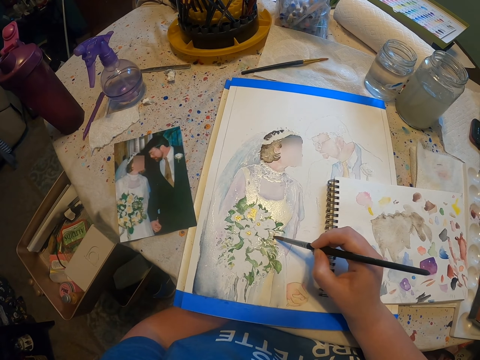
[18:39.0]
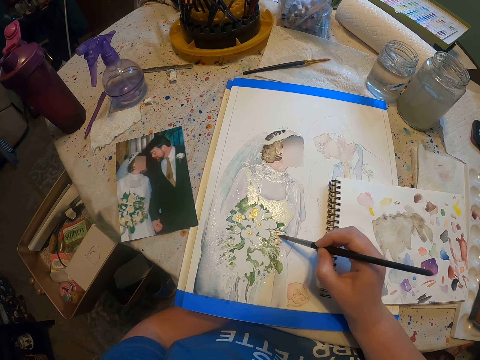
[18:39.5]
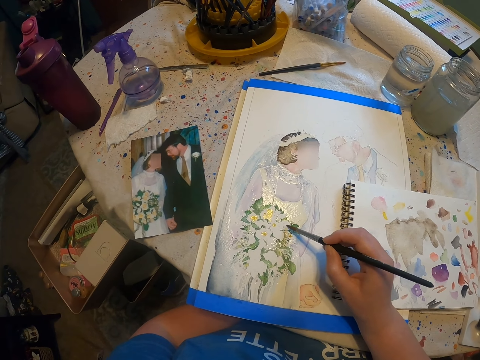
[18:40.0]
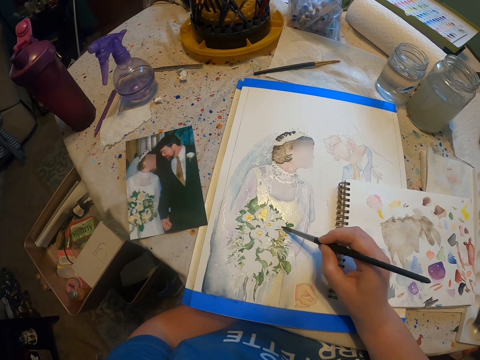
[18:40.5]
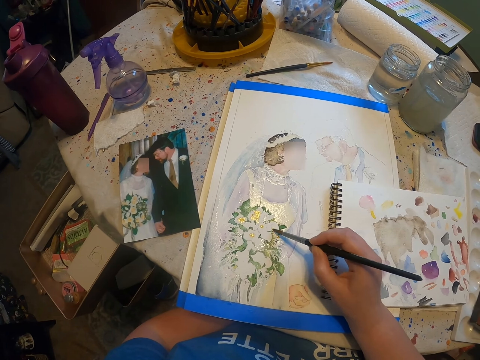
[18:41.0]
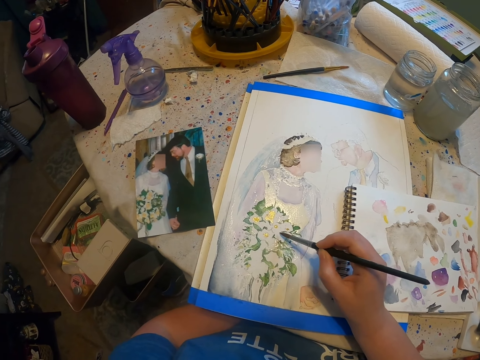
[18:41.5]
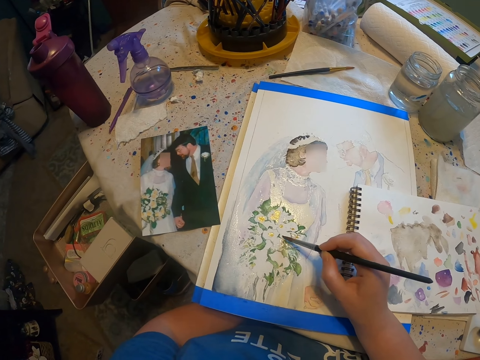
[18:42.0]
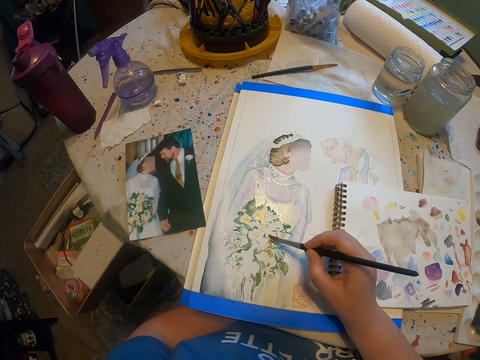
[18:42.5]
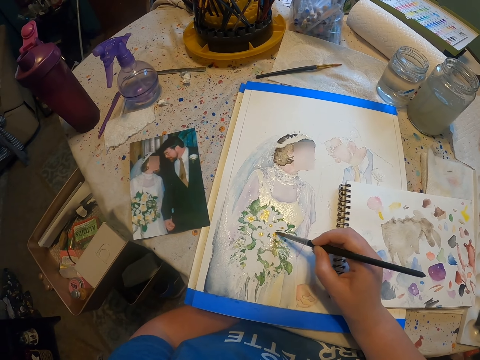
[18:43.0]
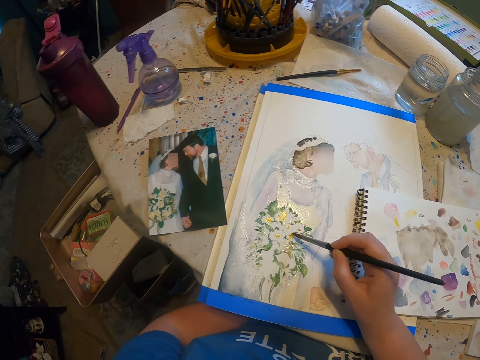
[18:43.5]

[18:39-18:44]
The camera wearer paints on a paint paper.

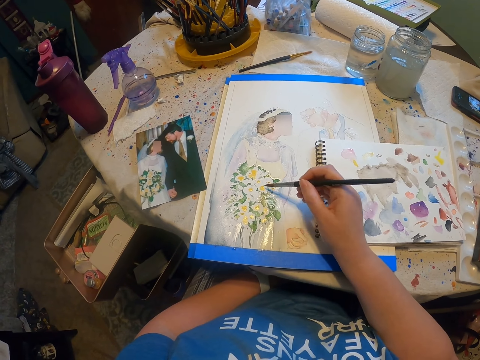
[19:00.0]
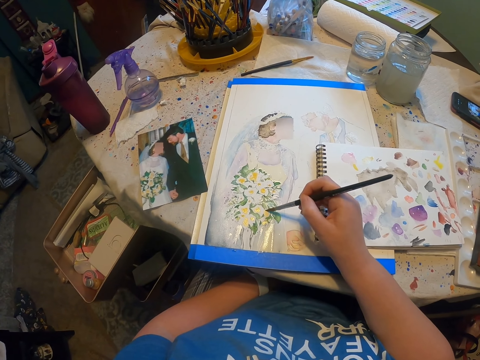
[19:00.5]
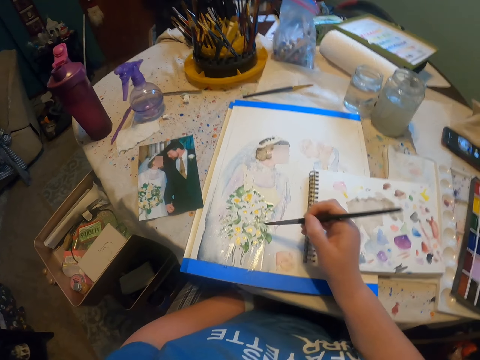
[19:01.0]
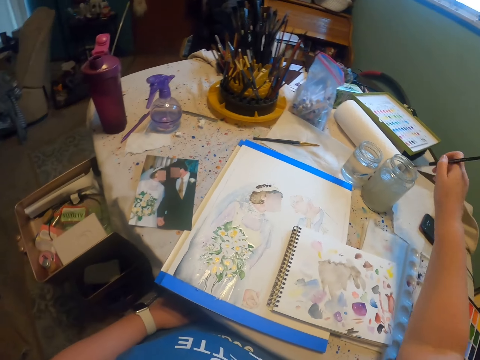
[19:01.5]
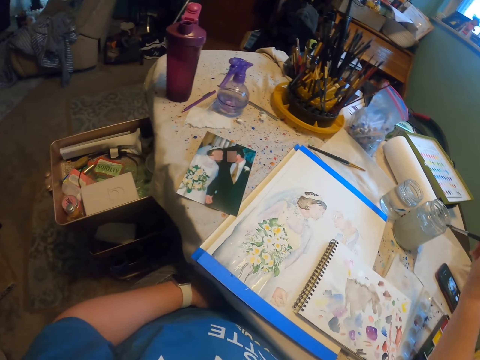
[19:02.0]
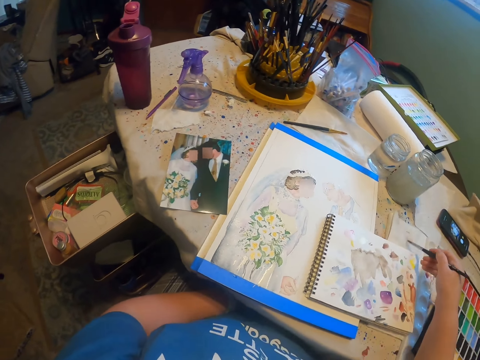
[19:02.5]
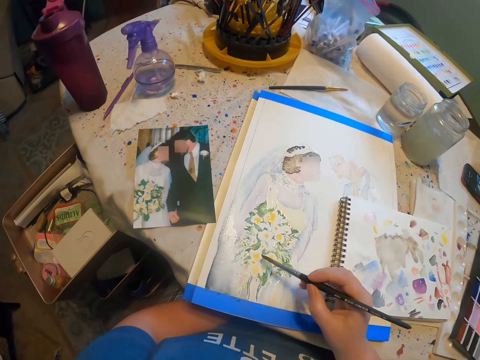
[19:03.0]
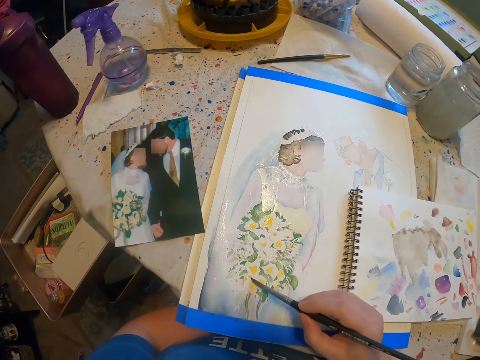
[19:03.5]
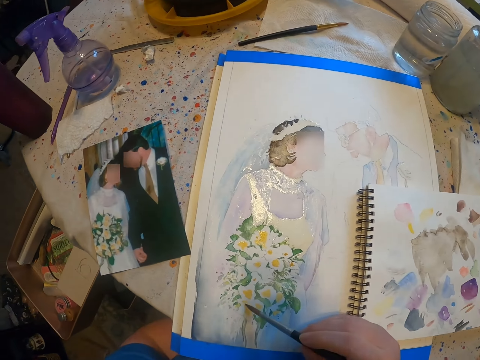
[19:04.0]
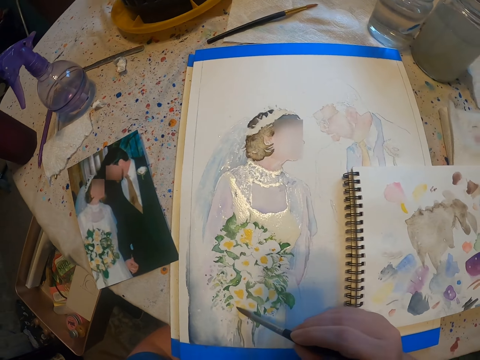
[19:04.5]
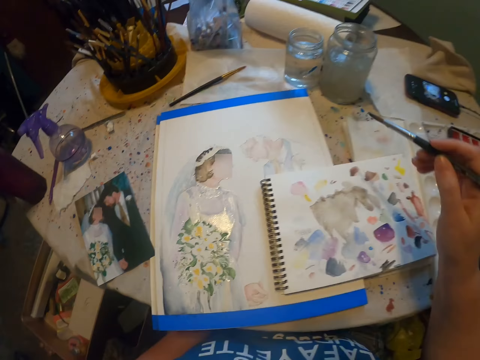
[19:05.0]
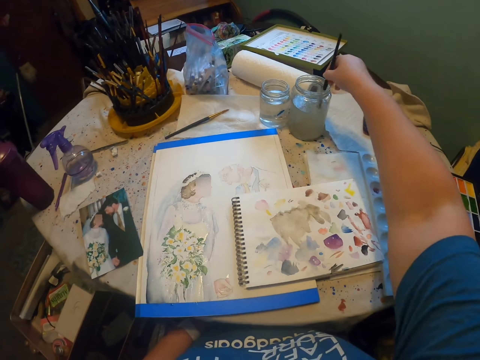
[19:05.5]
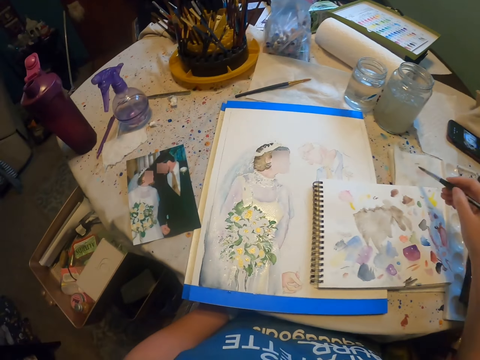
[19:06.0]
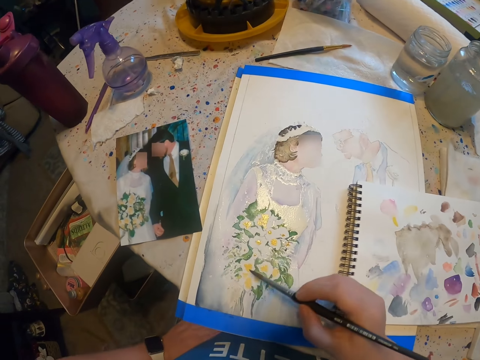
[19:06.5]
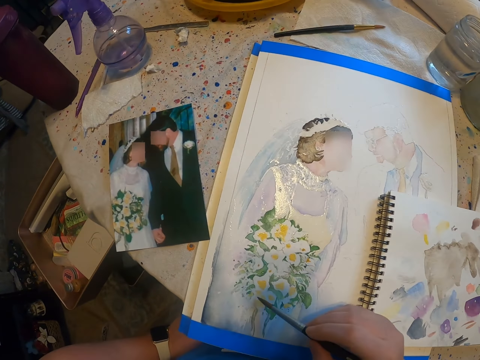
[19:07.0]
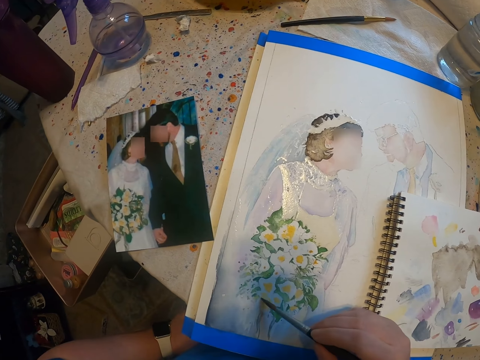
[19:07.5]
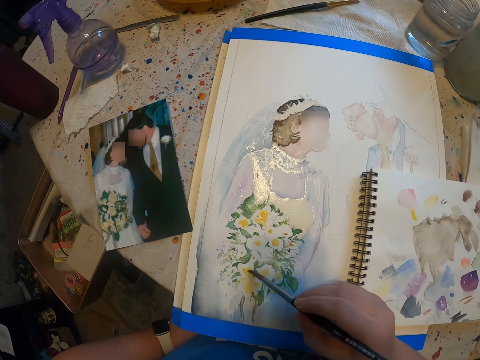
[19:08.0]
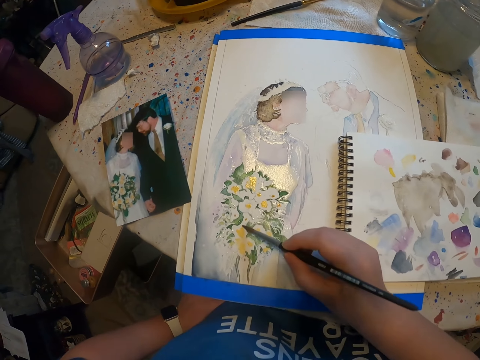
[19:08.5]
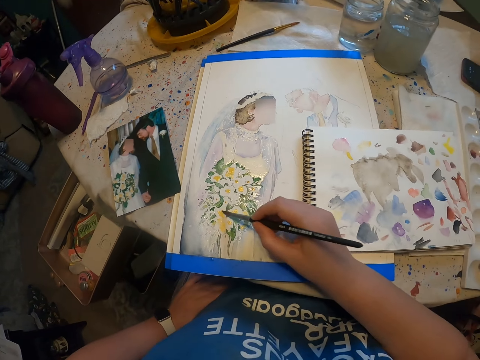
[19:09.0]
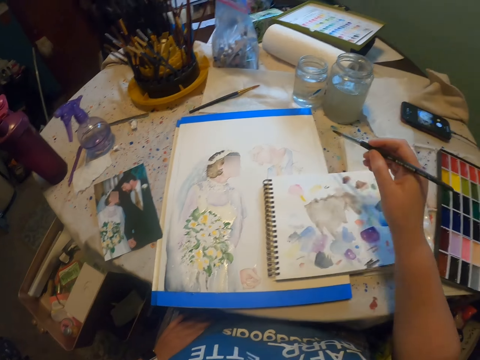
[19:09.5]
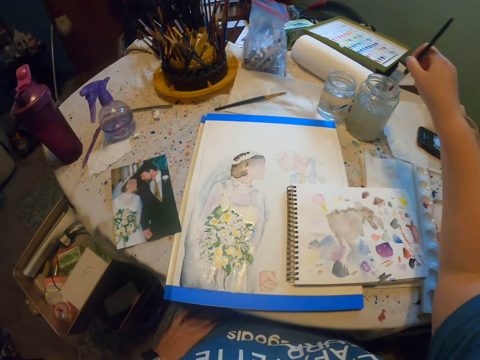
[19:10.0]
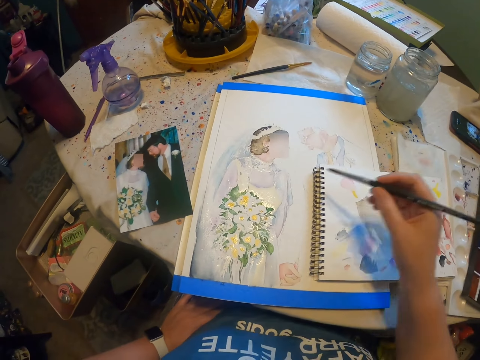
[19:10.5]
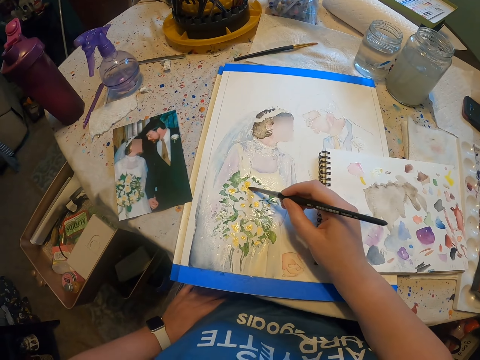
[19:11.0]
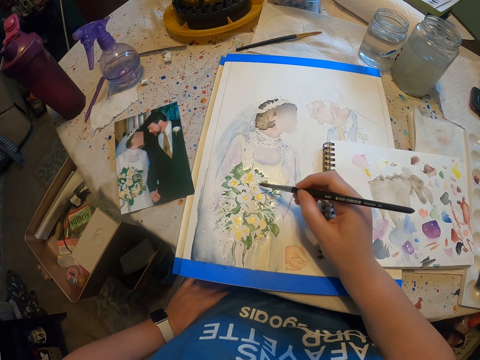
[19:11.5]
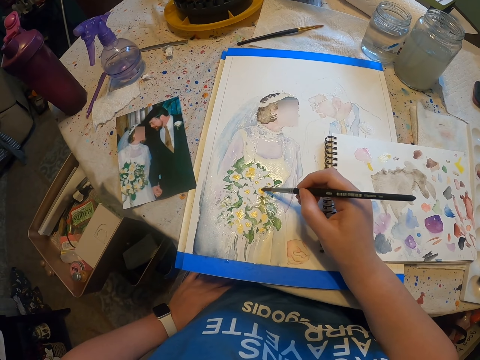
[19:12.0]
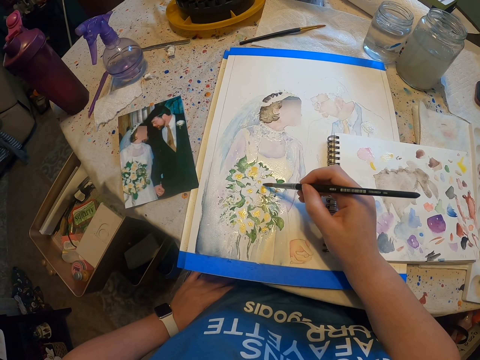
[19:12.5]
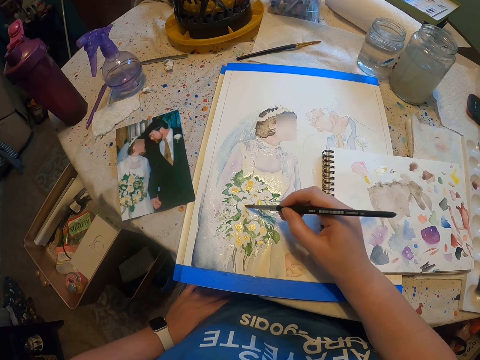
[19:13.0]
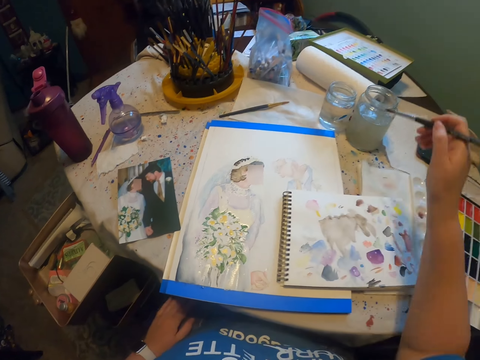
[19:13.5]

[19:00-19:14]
The camera wearer dips a paint brush in the water. They take paint from a paint can. They reduce paint from the paint brush. They paint on a paint paper with the paint brush. They dip the paint brush in the water. They take paint from the paint can. They reduce paint from the paint brush. They paint on the paint paper with the paint brush. They dip the paint brush in the water, take paint from the paint can, and paint on the paint paper with the paint brush.

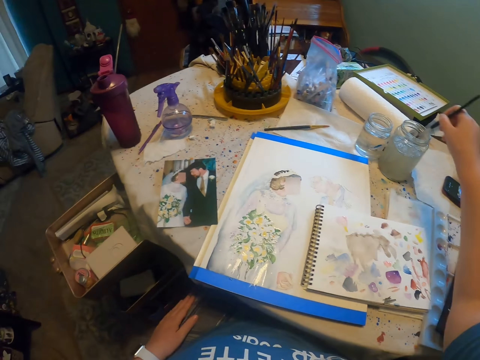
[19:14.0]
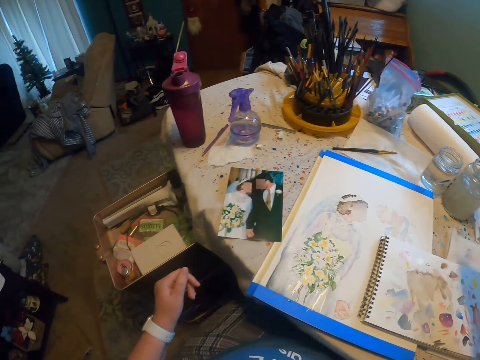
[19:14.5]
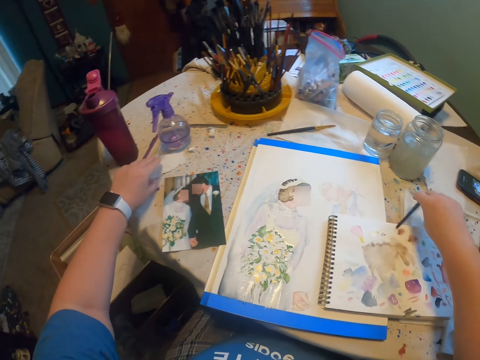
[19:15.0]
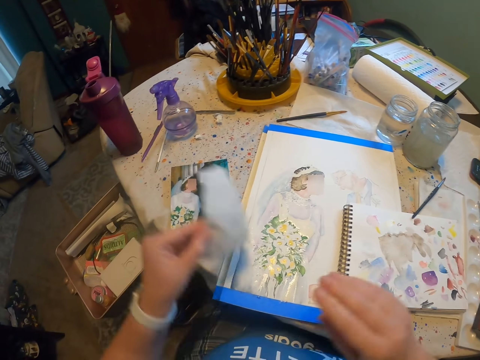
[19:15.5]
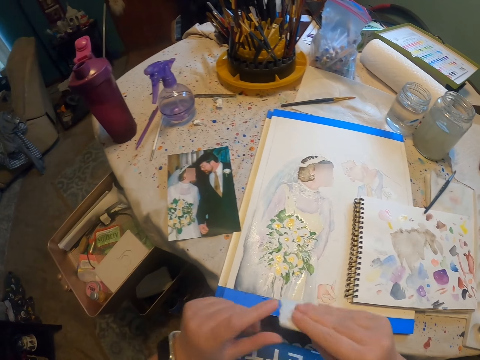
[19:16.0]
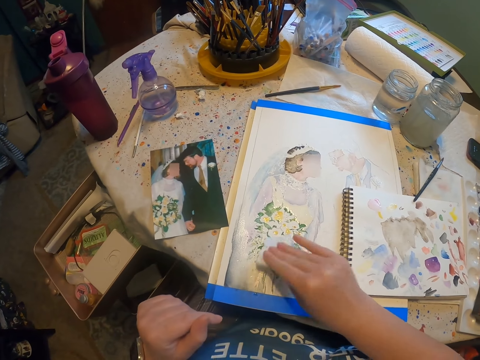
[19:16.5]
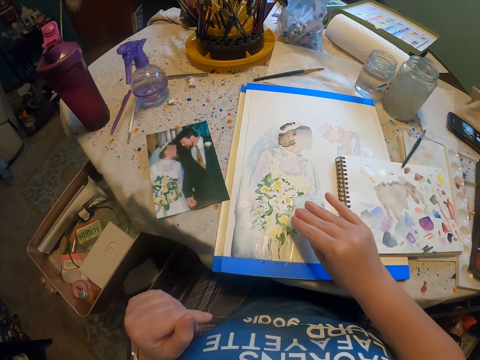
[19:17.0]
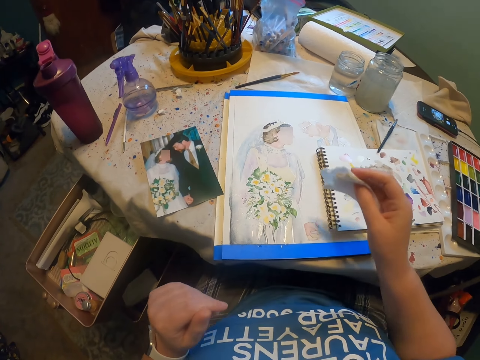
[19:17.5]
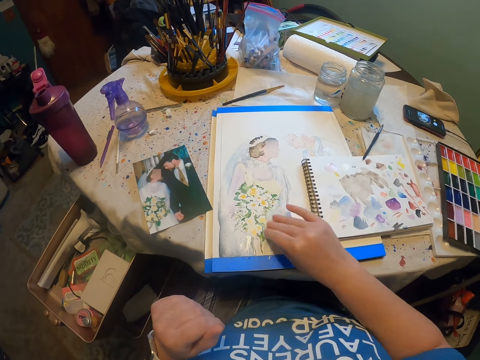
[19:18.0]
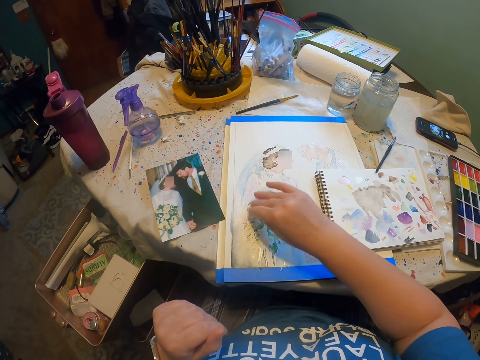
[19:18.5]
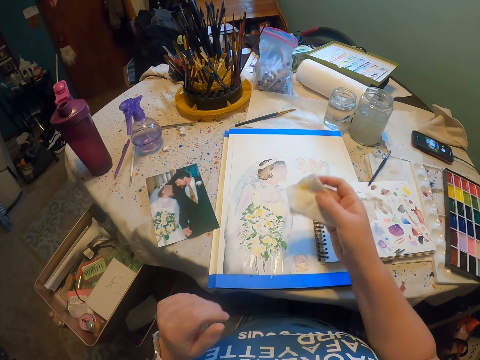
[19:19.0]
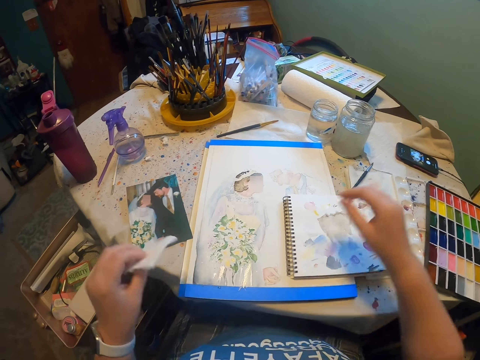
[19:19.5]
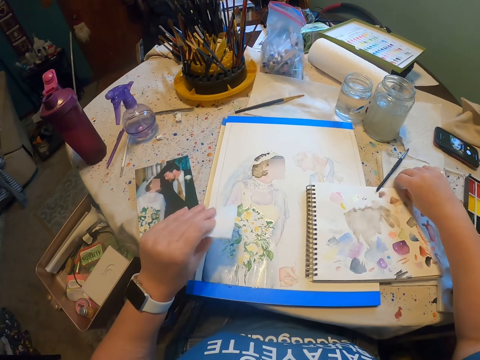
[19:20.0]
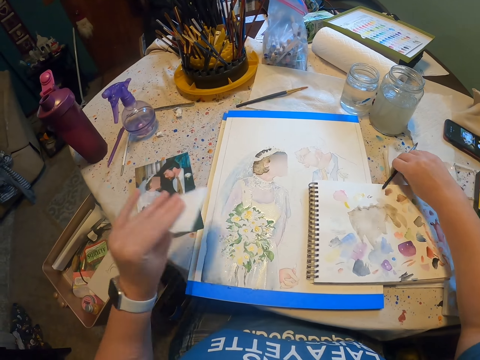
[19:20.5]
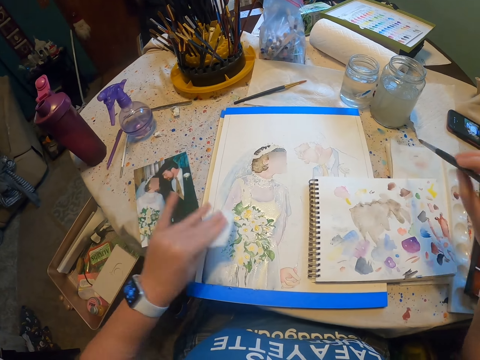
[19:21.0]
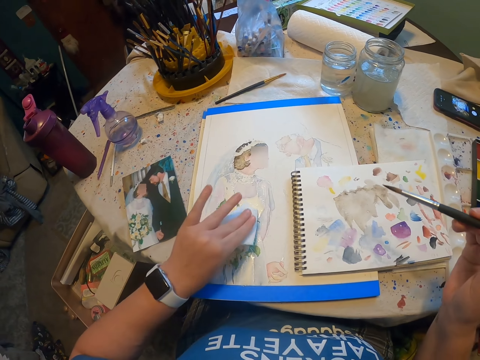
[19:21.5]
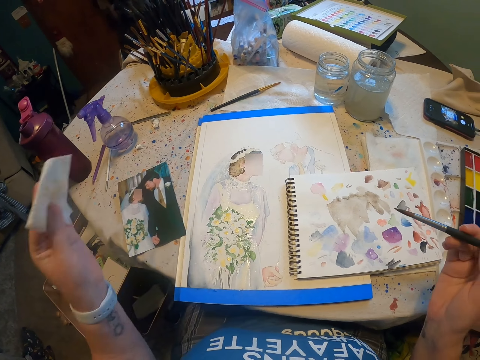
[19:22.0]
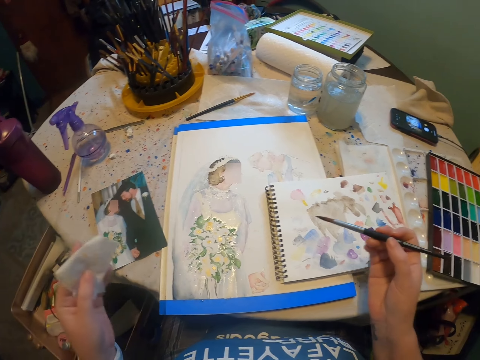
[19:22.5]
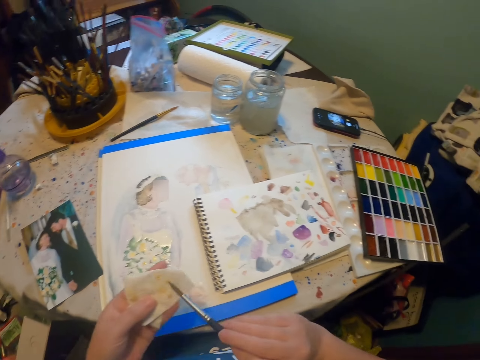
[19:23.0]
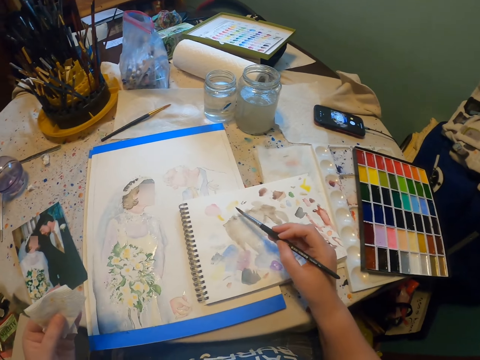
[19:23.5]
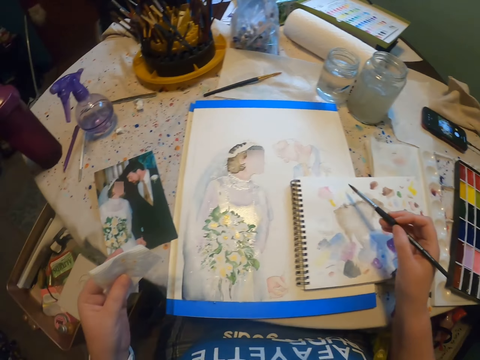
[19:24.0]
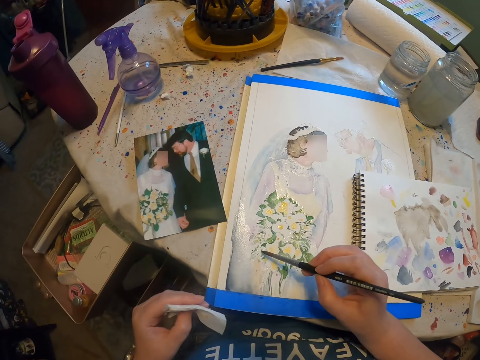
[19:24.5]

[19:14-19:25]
The camera wearer dips a paint brush in the water. He takes paint from a paint can. He reduces paint from the paint brush. He takes wet wipes or a paper from the table. He folds the paper. He wipes the art with the wet wipes. He reduces the paint from a paint paper. He places the paper on his left hand. He picks a paint brush from the table. He reduces the paint from the paint paper. He reduces paint from the paint brush. He paints on a book.
